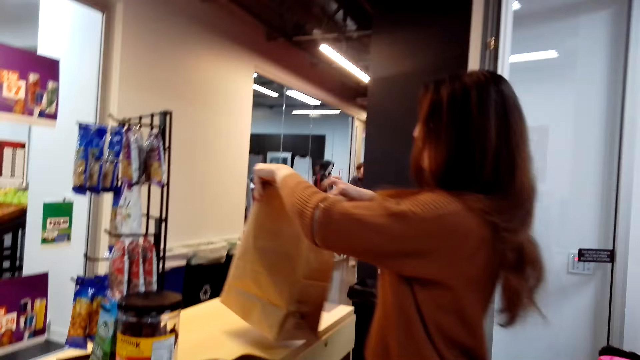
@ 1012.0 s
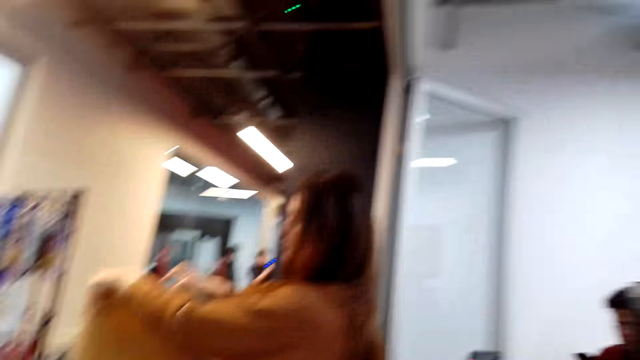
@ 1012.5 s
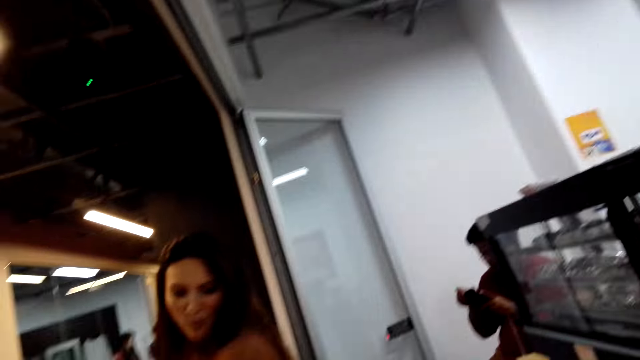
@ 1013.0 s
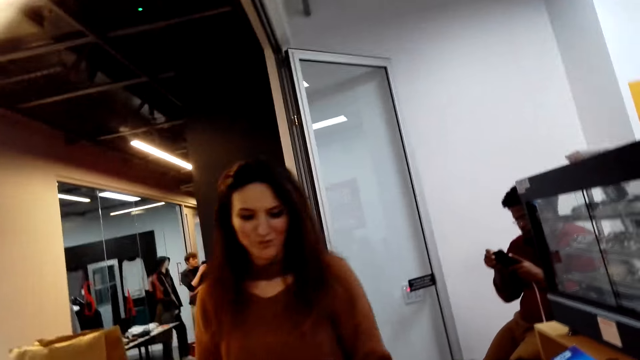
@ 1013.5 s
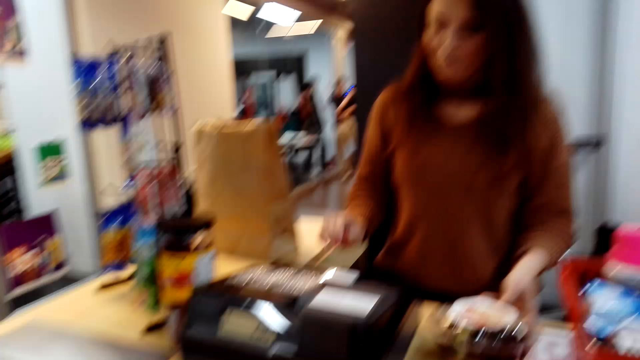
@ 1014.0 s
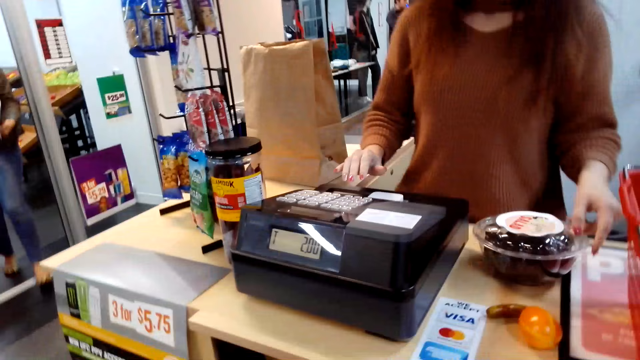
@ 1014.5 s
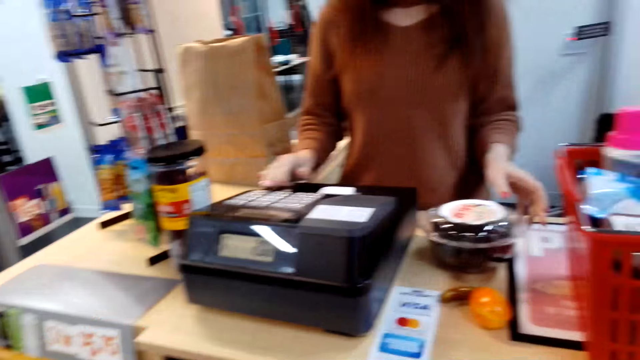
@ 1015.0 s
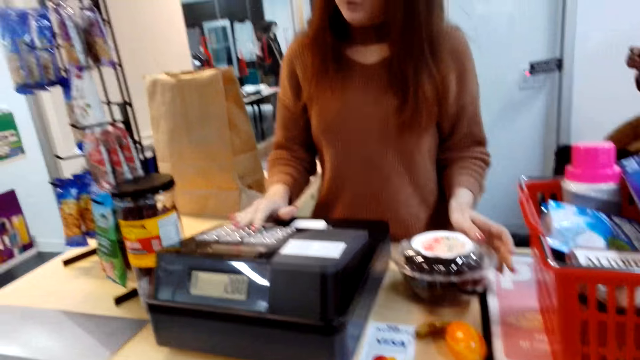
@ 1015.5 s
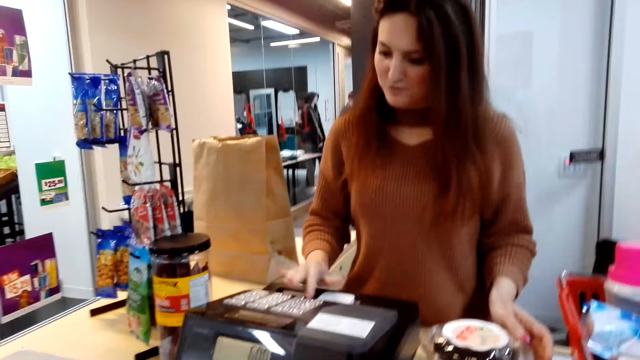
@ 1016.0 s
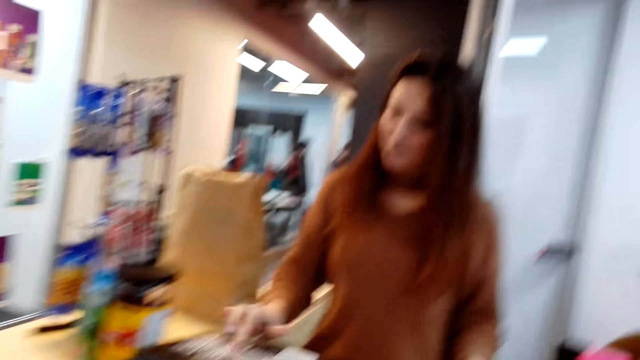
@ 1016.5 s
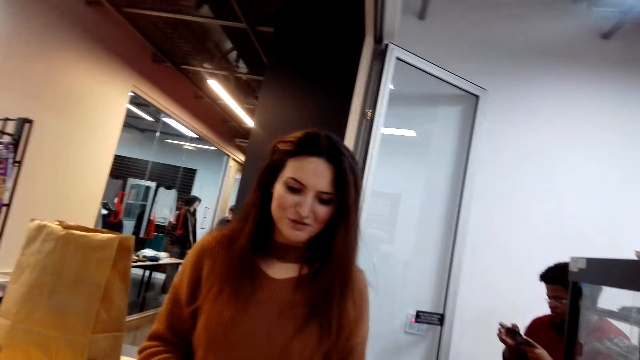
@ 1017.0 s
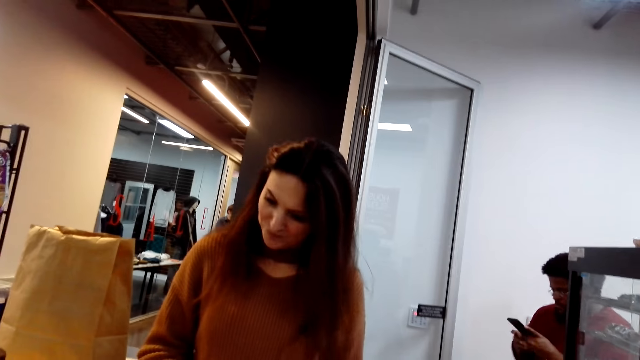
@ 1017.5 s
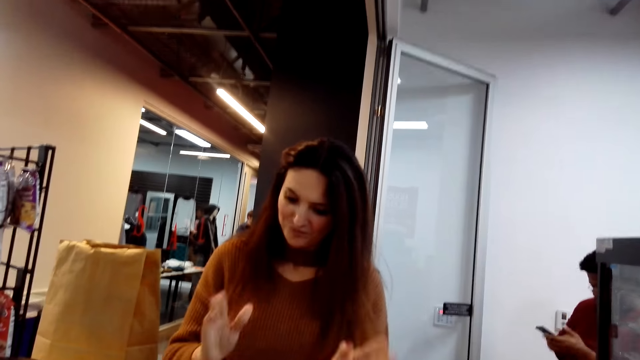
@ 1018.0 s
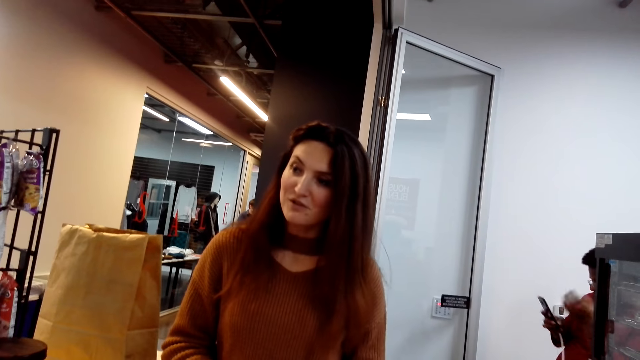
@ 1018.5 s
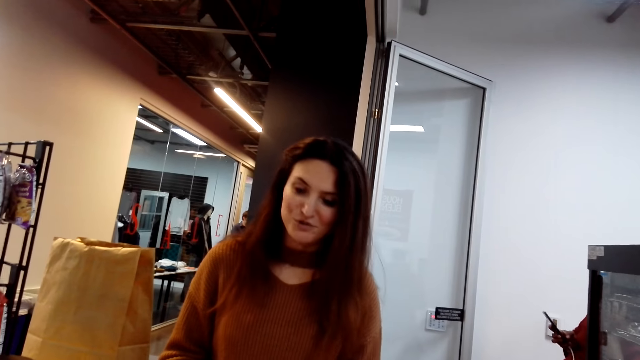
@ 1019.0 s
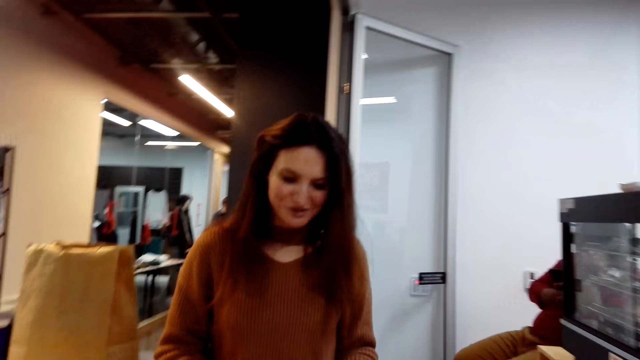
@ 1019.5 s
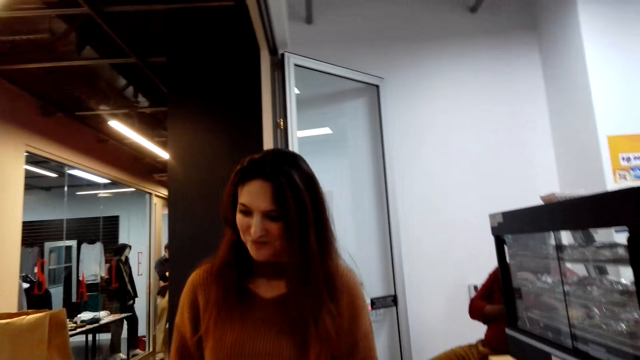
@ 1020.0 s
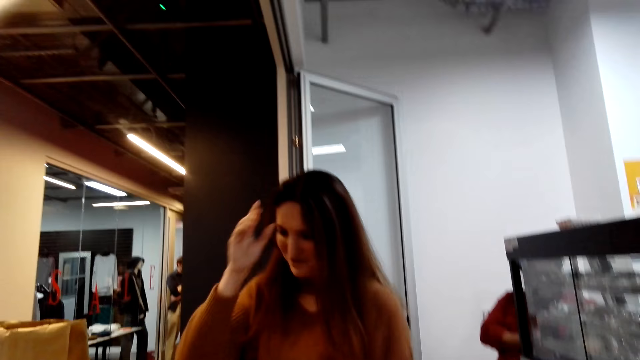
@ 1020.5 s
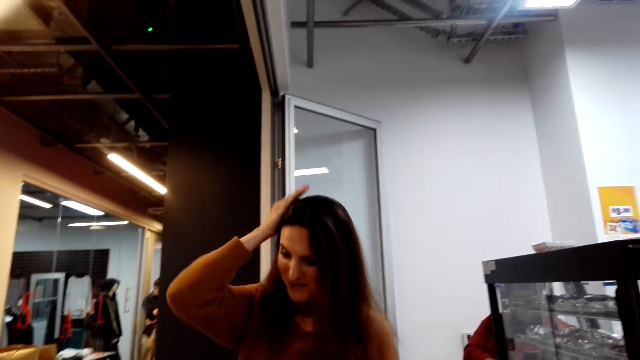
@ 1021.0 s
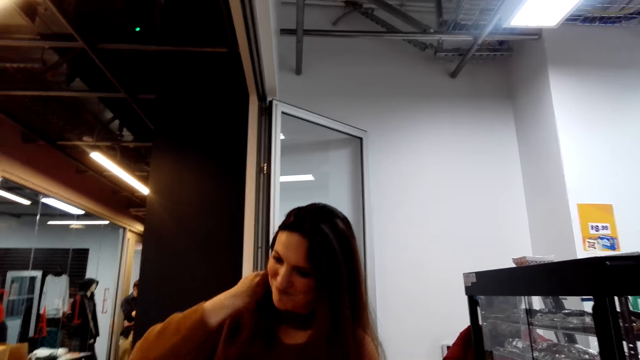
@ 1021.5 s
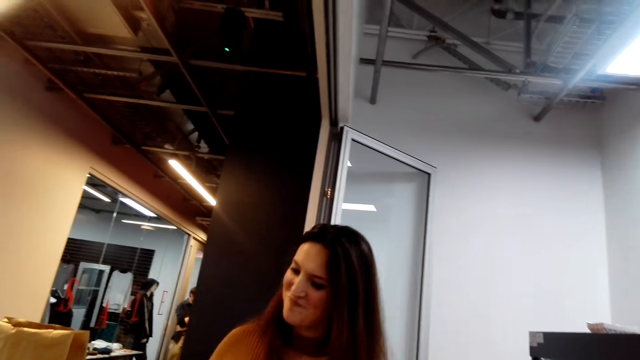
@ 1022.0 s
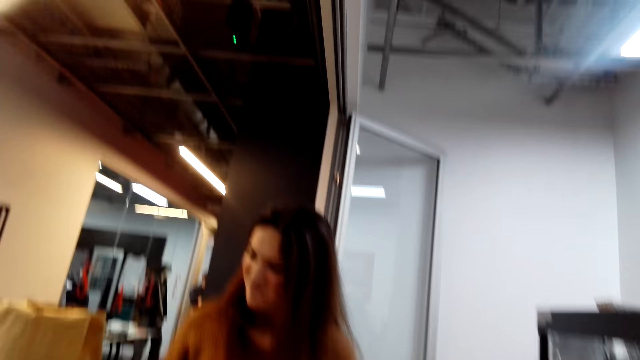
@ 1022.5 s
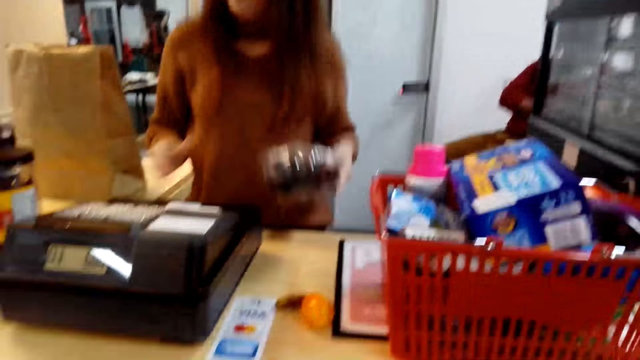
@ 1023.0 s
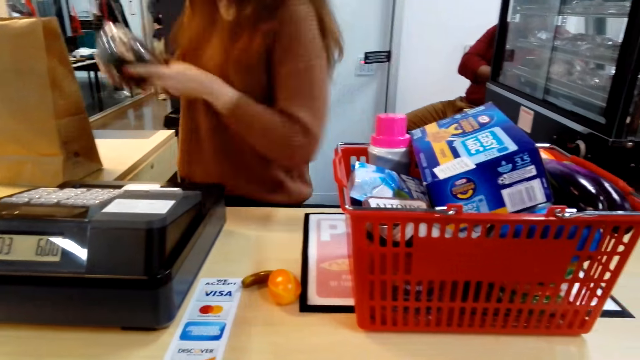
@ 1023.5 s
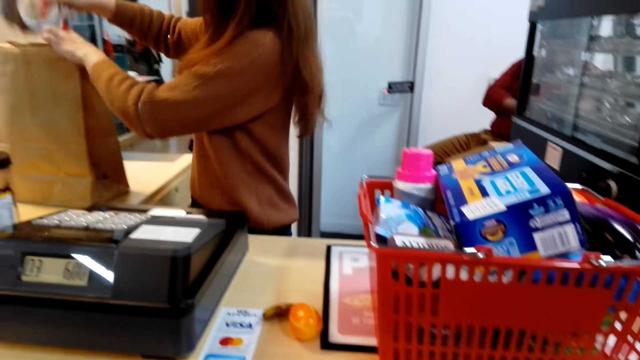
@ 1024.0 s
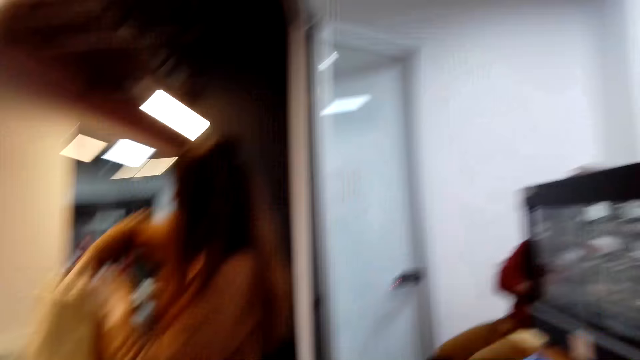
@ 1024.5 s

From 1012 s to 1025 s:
The woman places the shopping bag or envelope on the table. The camera wearer converses with the woman. The woman bills the goods. The camera wearer converses with the woman. The woman touches the hair, picks up a plastic container and places food stuff in the package bag.

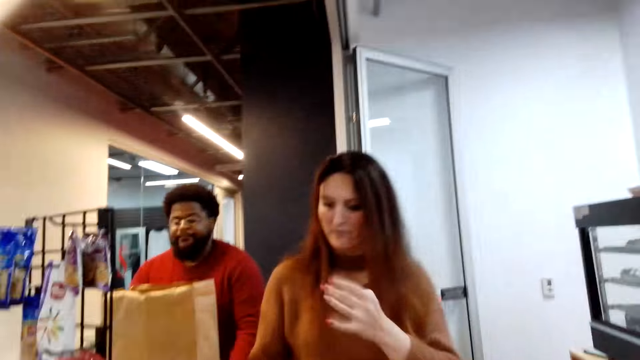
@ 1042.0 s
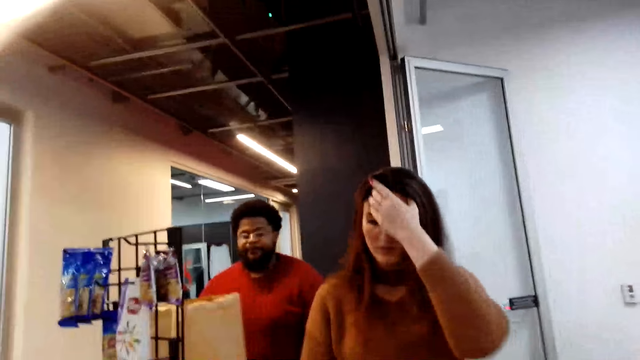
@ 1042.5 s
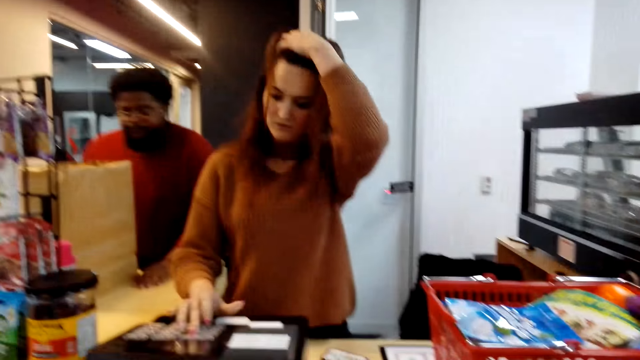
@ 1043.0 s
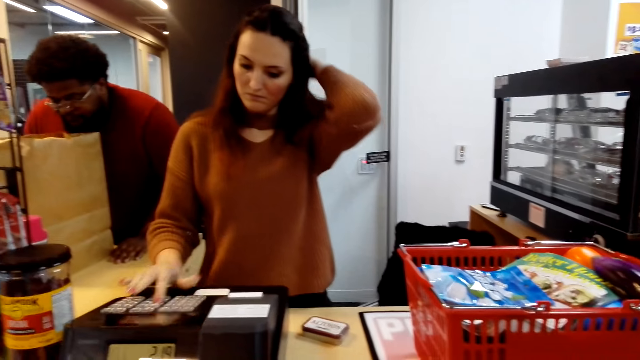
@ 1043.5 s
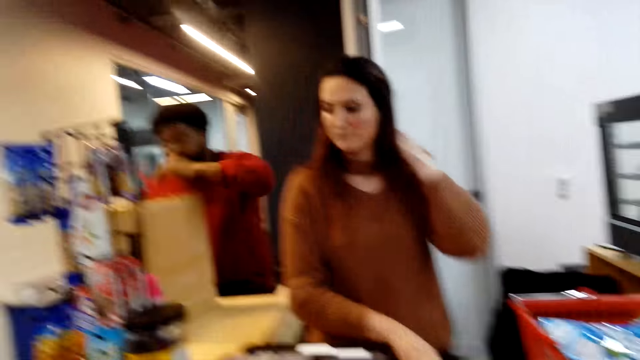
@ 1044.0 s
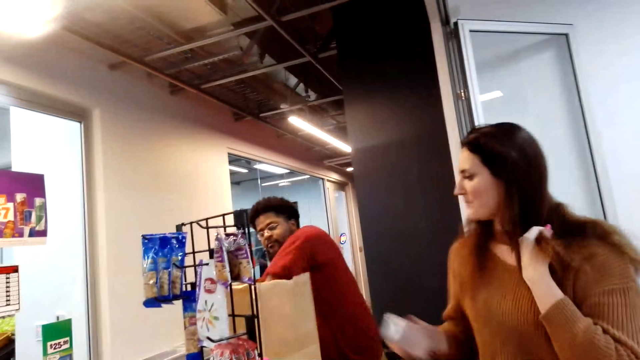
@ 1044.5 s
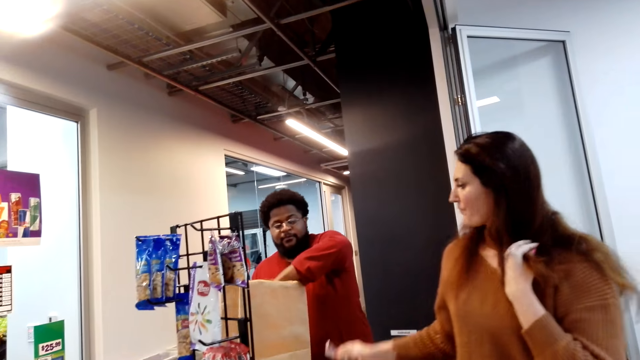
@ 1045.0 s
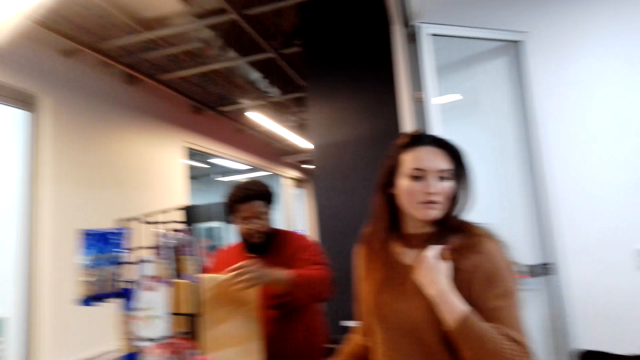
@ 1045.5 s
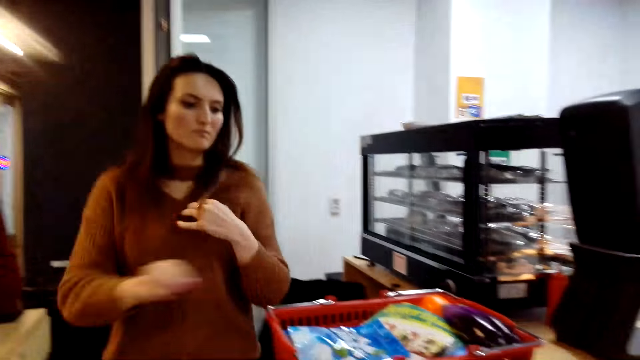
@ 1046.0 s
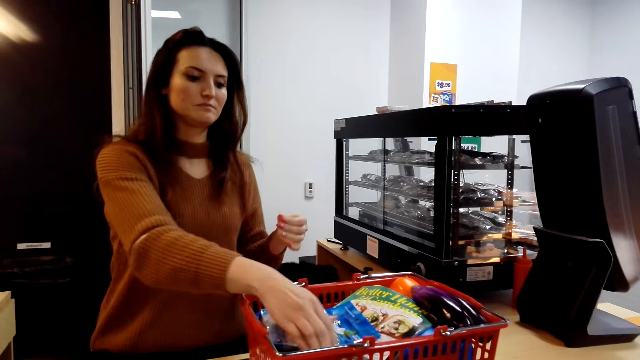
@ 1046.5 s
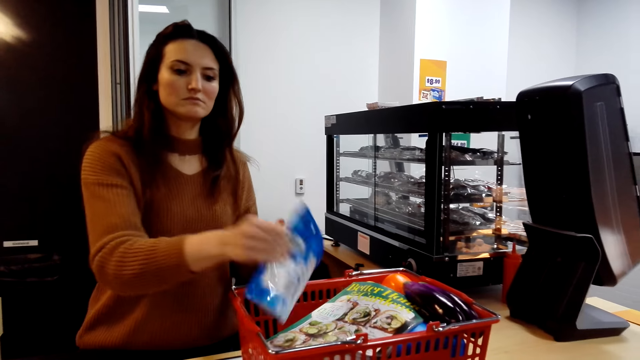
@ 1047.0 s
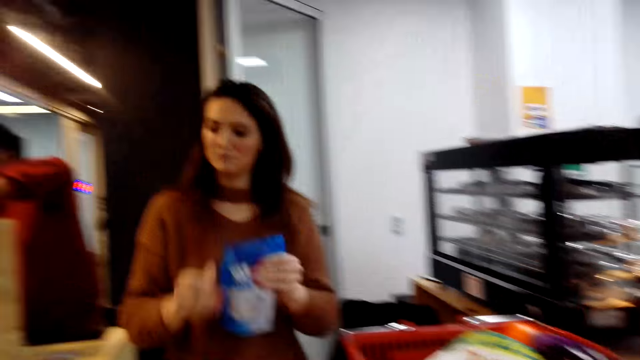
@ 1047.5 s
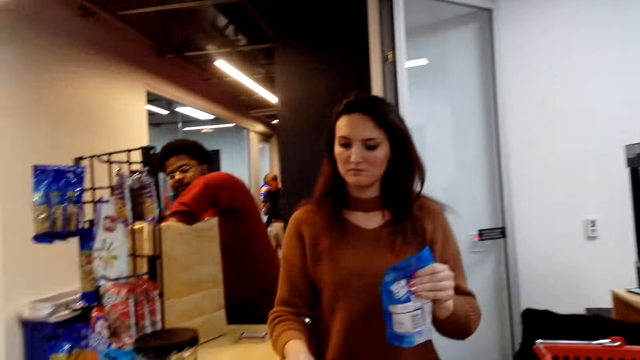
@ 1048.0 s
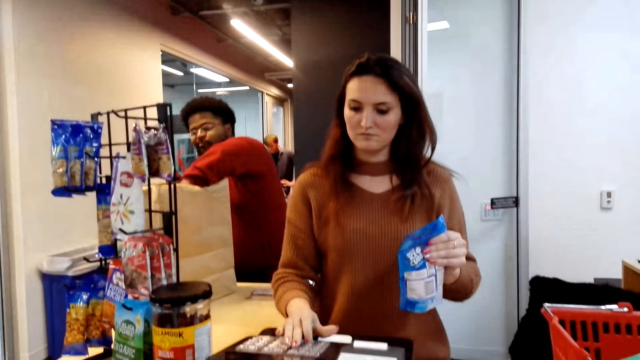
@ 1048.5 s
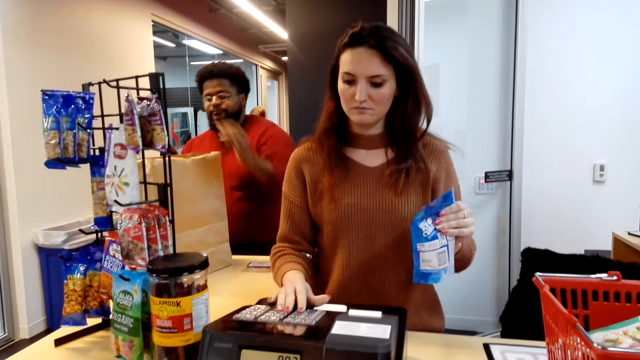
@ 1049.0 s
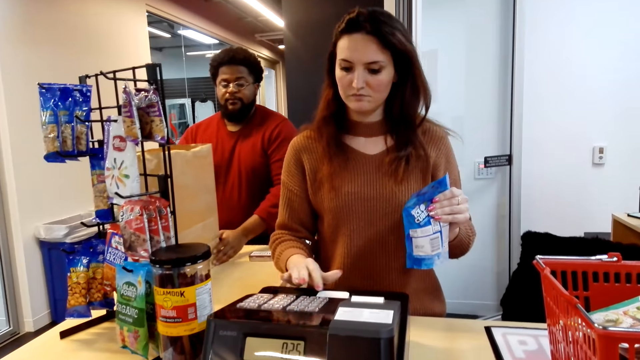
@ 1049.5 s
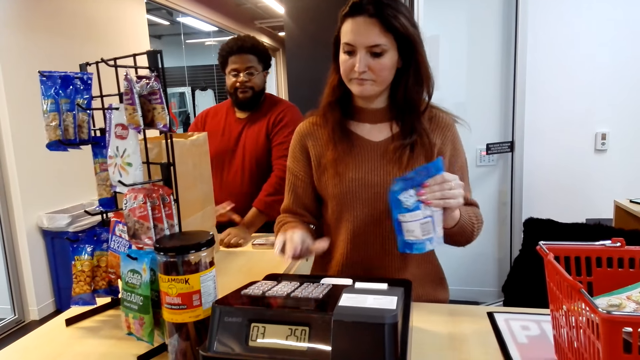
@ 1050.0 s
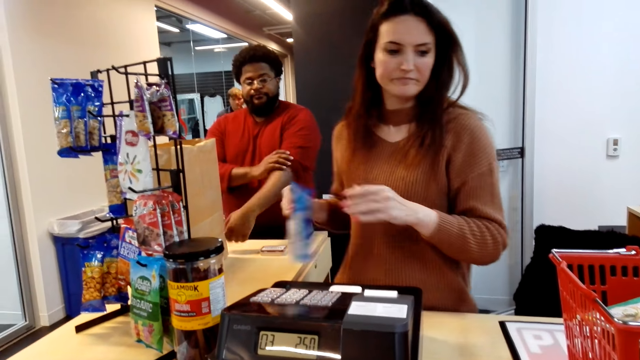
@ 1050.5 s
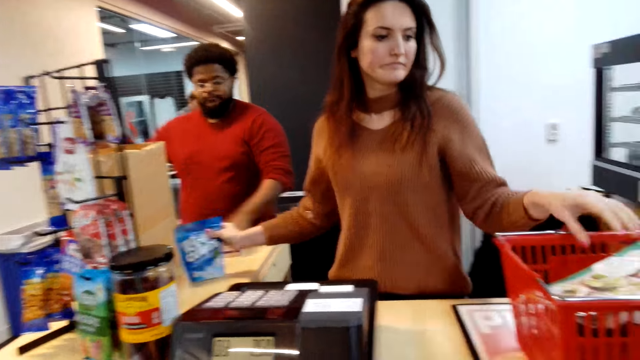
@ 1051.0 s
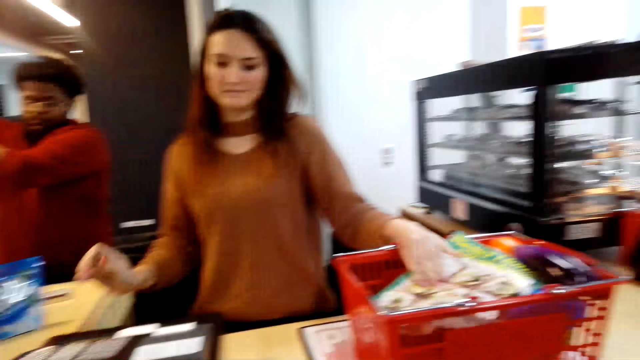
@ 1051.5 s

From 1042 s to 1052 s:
The woman uses the computer, pulls her hair and bills something. She picks up something. The man arranges items in the package bag. The woman places something on the table, drops something and picks up a packet of something. She bills something. The man arranges items in the package bag. The woman uses the computer. The camera wearer looks around the shop. The woman bills something. The man pushes sleeves. The woman places something on the table.
